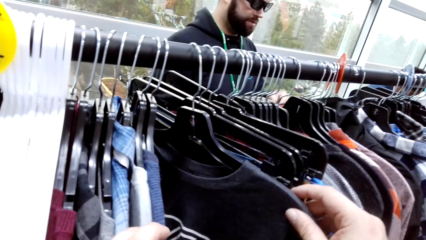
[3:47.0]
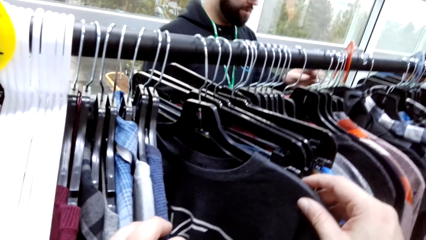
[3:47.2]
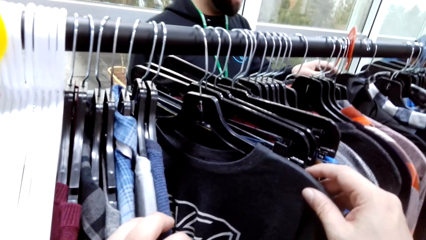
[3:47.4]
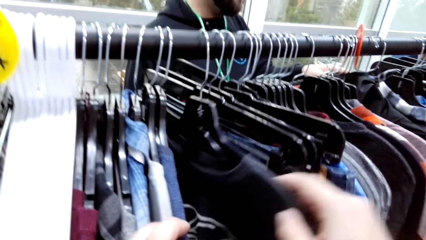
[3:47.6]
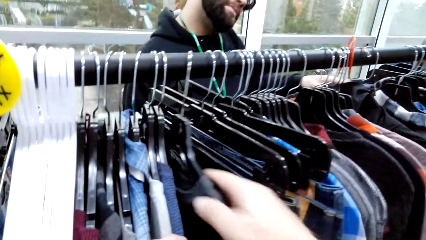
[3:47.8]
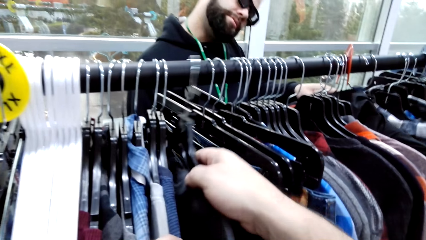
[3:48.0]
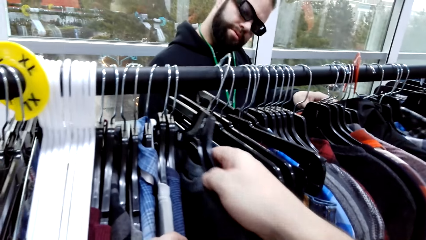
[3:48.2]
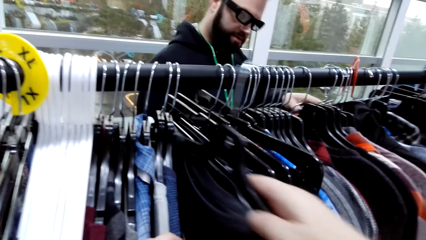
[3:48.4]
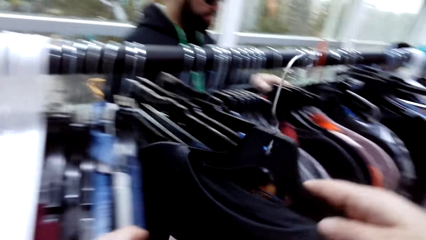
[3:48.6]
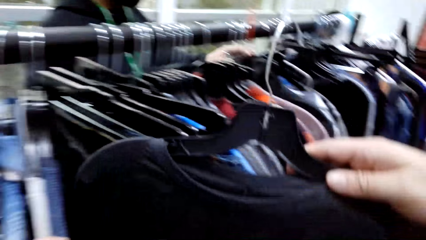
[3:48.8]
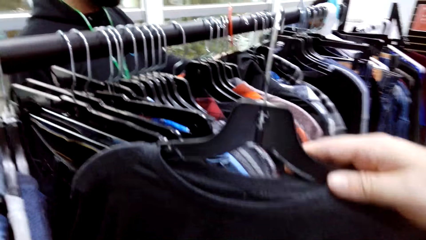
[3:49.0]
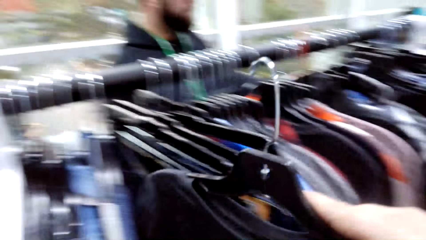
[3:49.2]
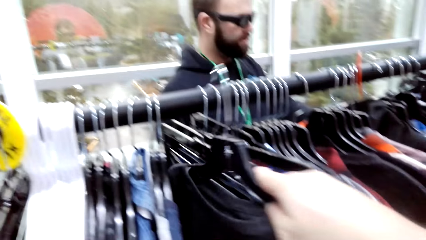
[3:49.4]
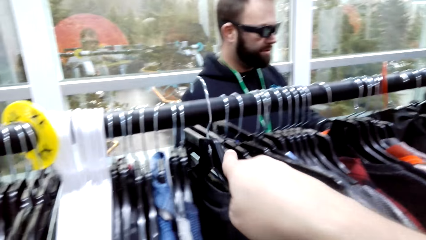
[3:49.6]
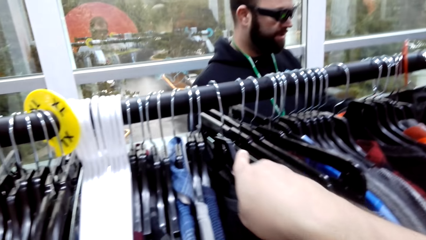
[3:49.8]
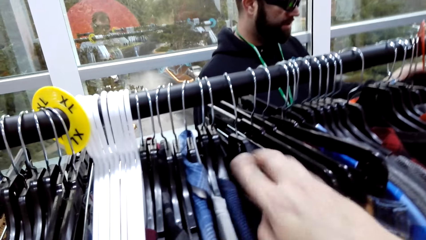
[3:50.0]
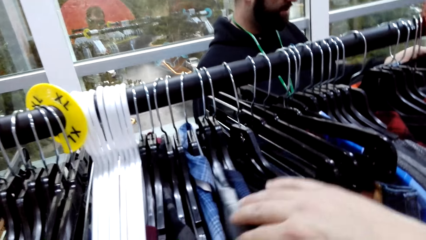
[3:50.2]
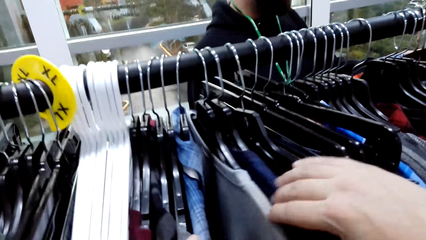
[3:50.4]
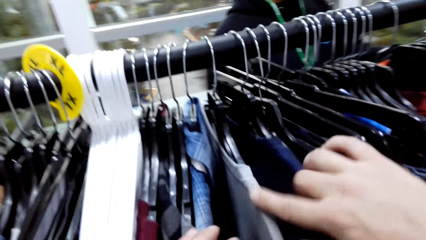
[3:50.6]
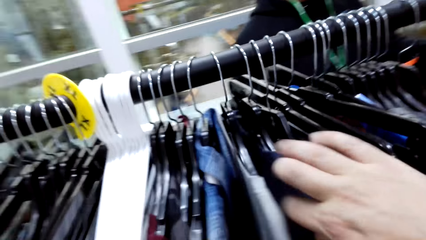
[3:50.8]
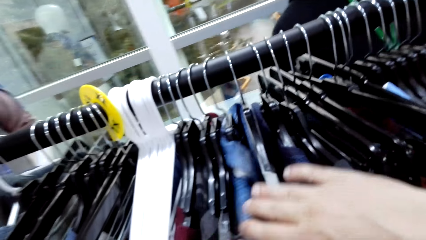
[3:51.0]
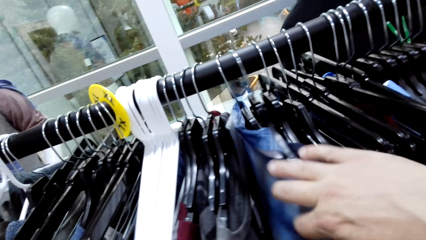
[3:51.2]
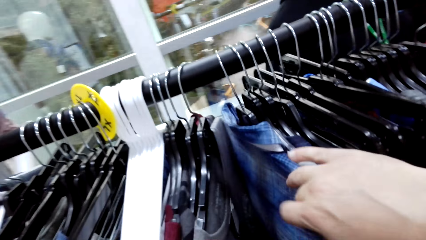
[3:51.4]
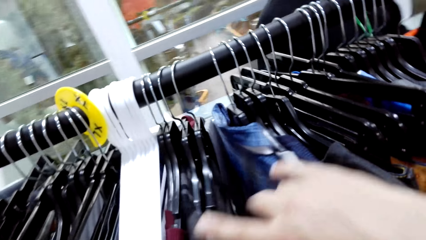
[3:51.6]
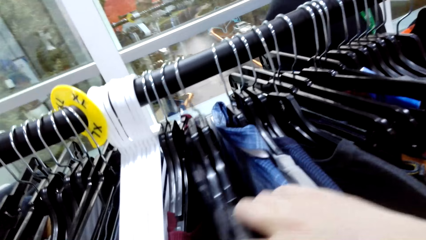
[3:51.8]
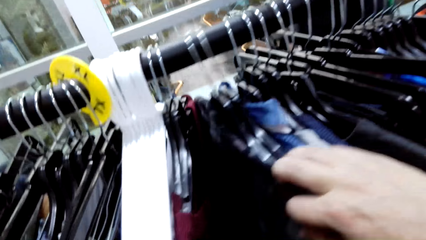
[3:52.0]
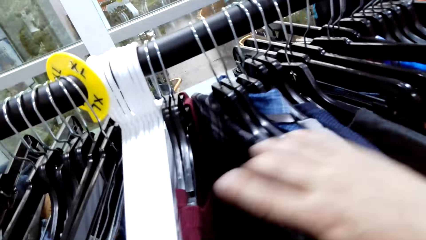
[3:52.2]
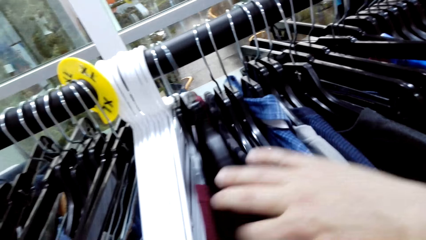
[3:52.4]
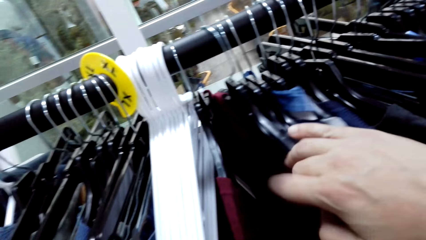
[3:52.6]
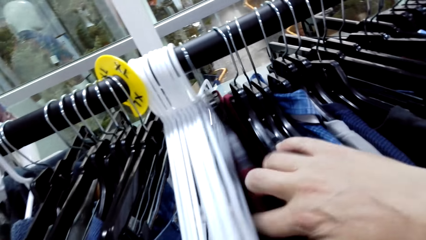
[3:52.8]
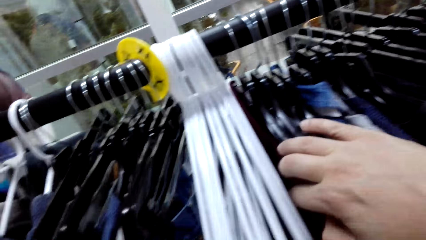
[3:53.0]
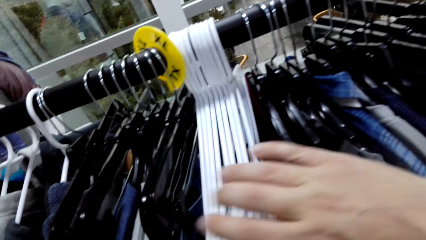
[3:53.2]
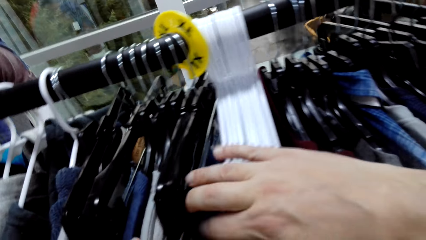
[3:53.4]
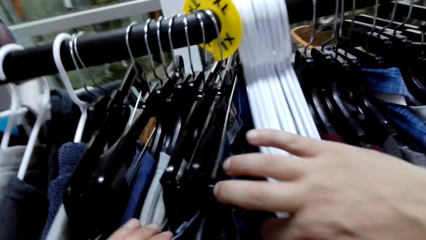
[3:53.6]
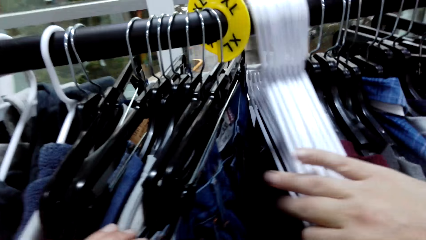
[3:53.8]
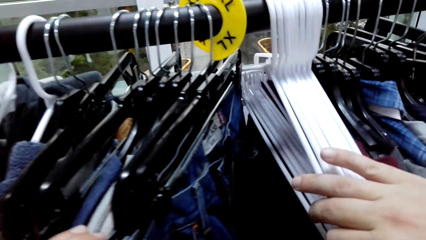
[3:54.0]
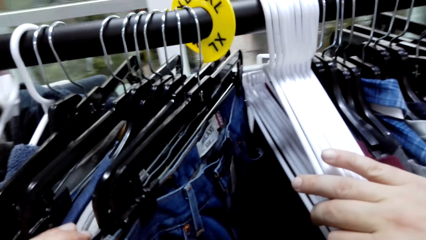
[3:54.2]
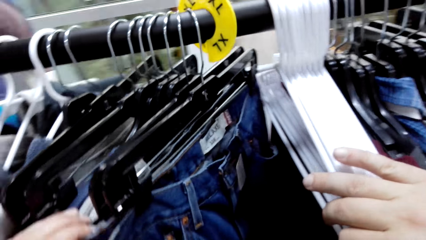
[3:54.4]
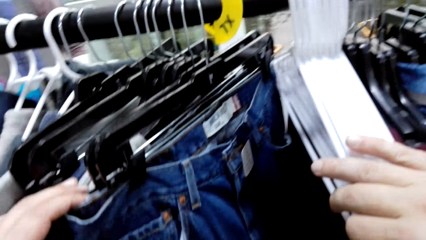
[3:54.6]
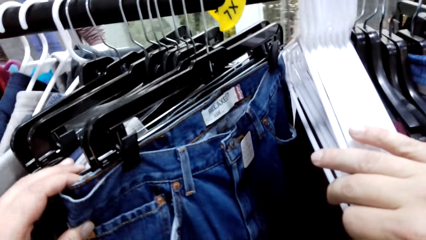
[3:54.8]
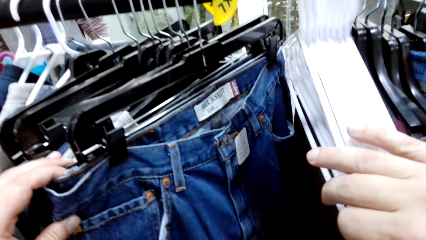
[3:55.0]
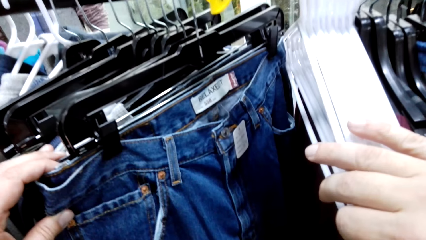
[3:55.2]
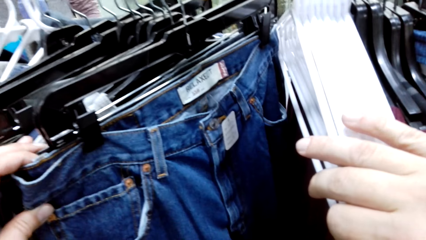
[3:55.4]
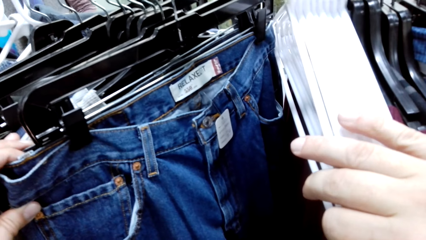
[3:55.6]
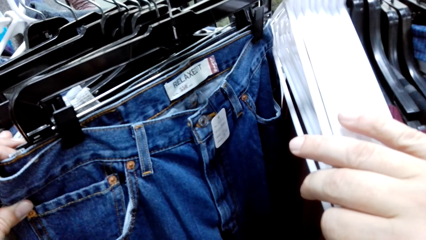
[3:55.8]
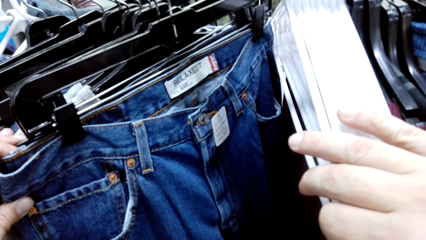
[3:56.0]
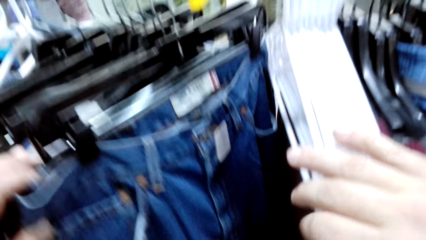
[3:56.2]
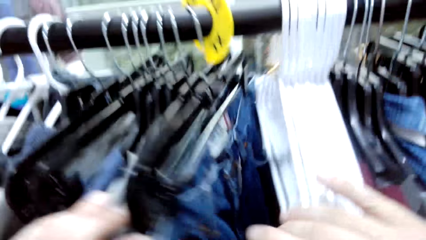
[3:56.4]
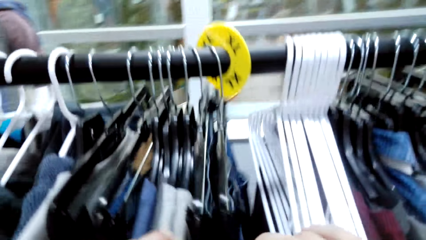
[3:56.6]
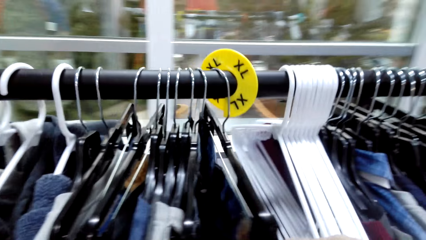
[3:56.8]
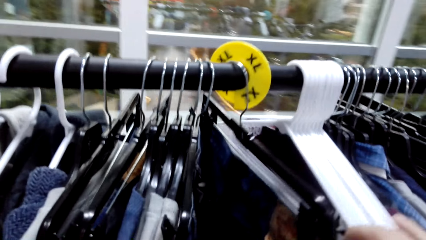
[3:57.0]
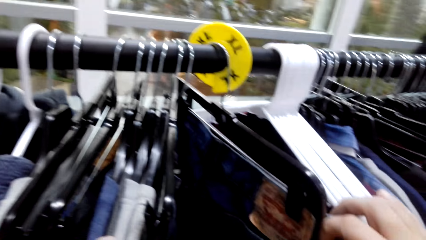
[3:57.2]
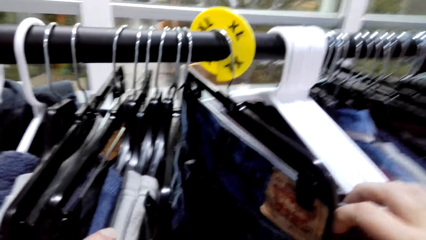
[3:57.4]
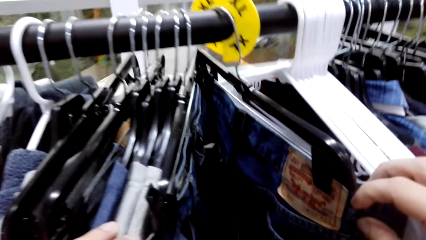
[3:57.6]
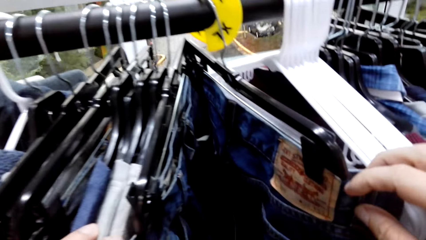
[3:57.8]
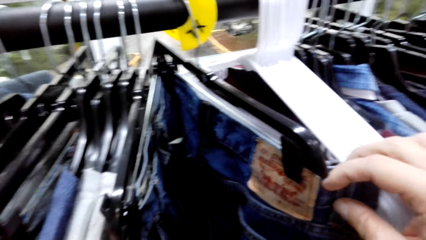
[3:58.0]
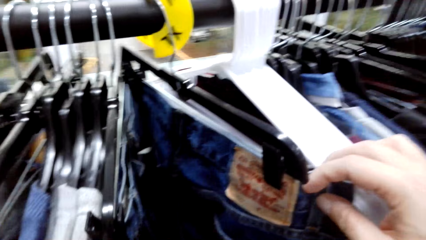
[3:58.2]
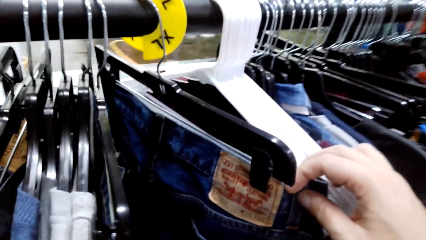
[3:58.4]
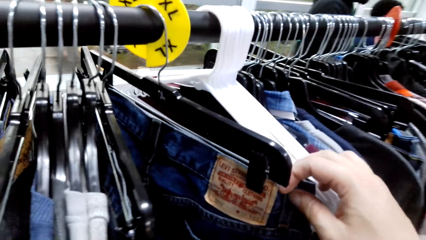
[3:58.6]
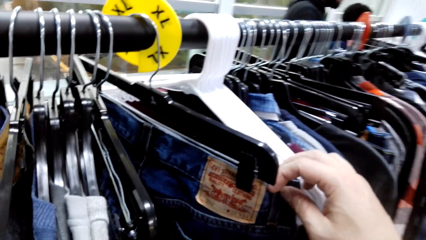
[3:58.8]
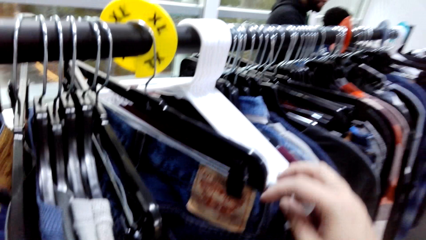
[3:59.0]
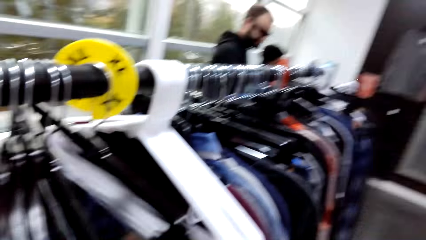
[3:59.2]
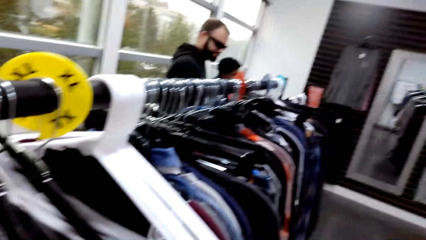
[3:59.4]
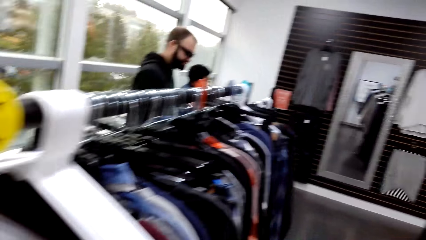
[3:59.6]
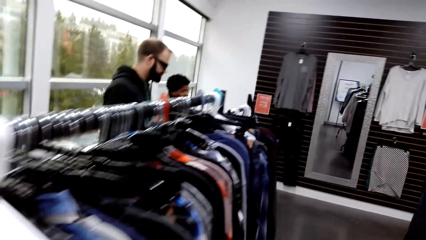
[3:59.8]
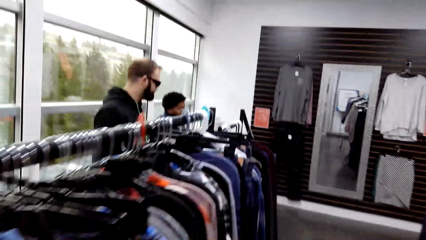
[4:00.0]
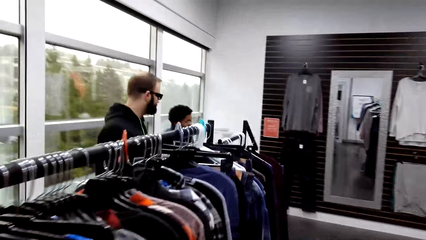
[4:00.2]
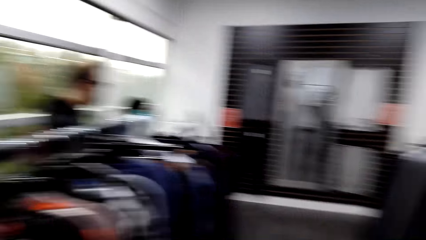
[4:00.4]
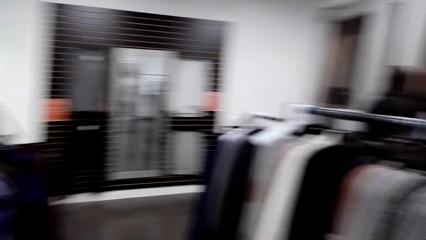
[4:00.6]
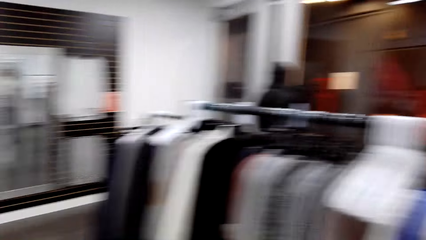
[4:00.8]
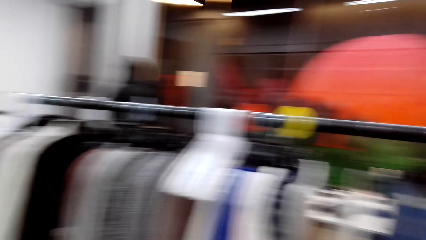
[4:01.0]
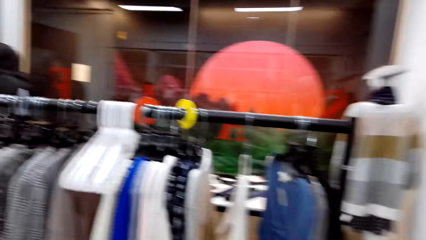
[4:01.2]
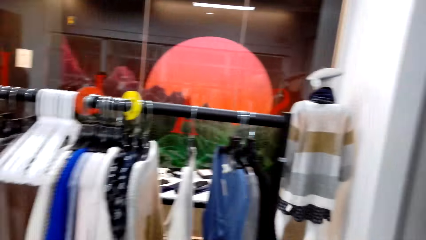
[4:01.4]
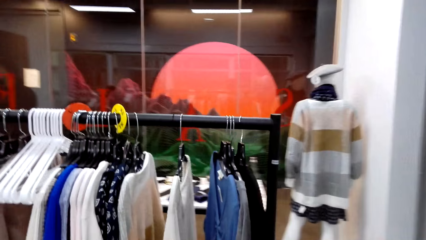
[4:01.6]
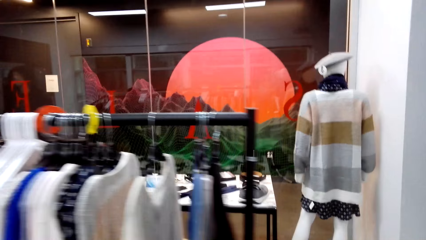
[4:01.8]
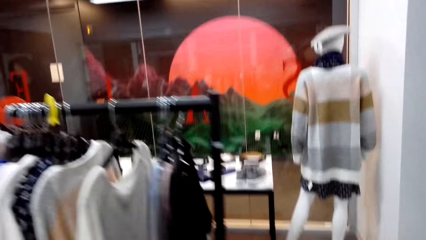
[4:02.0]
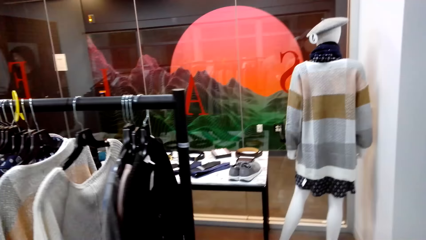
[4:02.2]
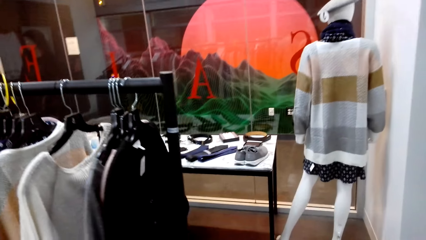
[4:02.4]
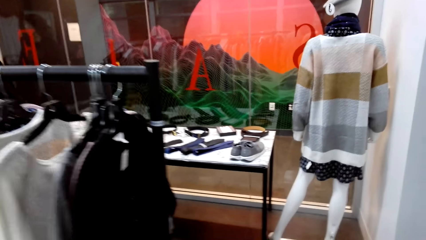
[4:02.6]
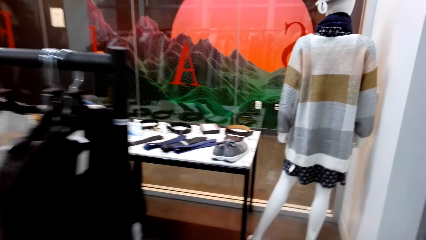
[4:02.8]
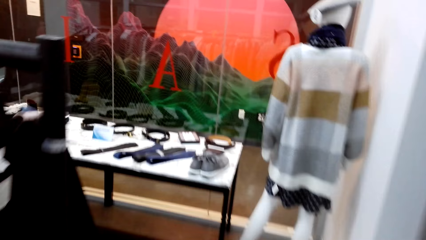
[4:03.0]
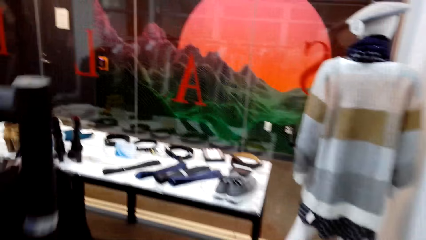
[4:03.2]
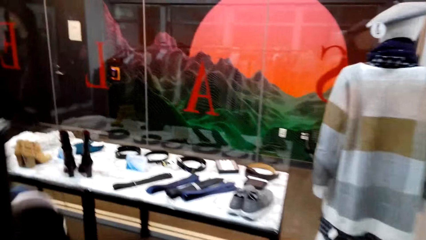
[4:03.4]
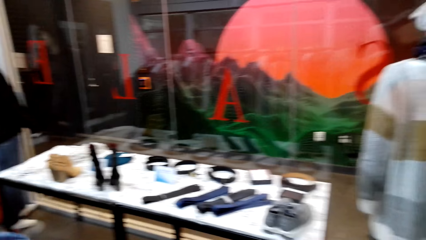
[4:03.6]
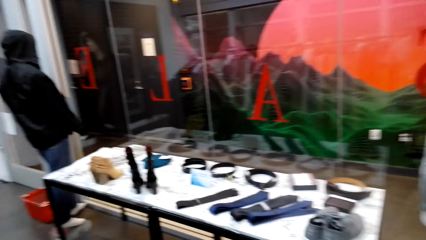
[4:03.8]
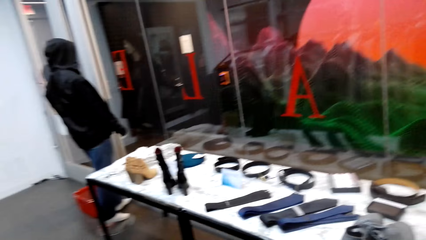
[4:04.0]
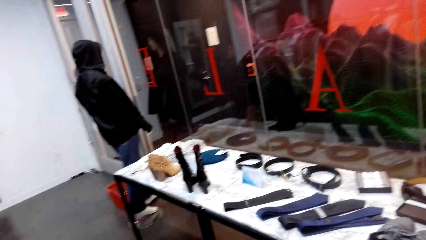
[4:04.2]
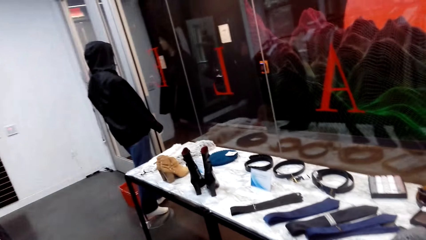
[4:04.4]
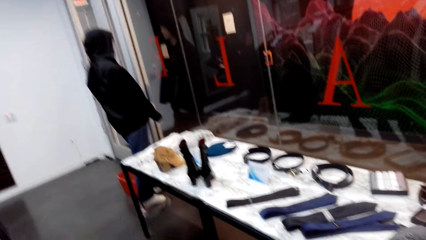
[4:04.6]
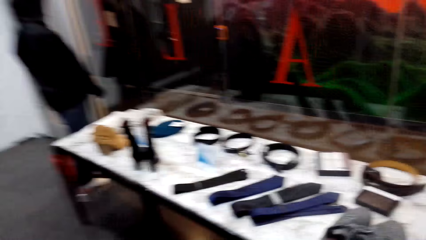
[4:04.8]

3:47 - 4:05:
The camera wearer removes the t-shirt from the hanger. They return the t-shirt on the hanger. They touch the clothes on the hanger.
